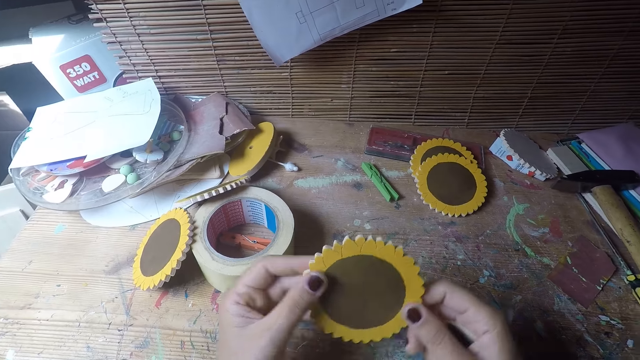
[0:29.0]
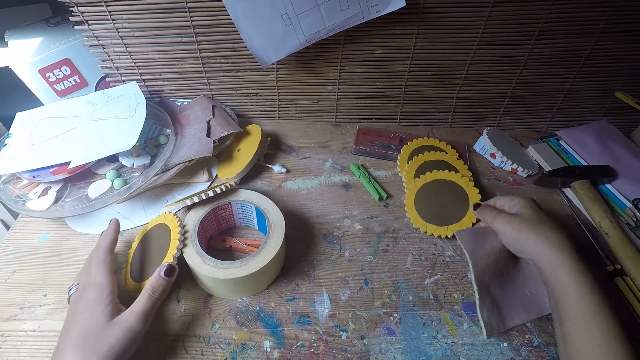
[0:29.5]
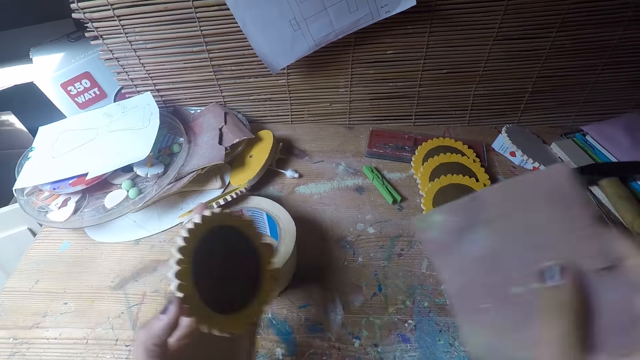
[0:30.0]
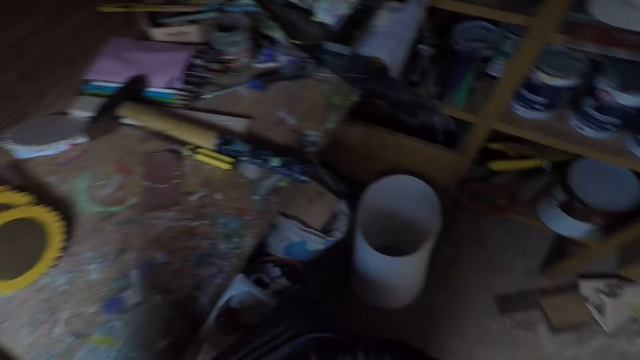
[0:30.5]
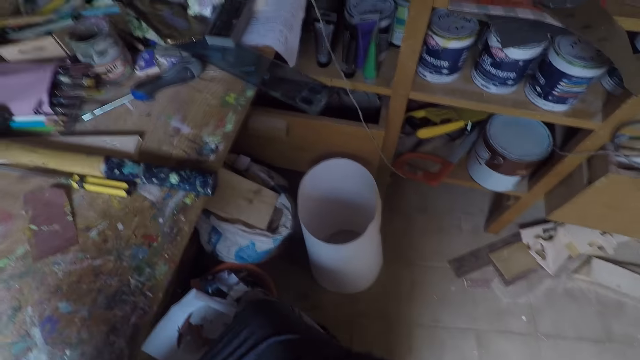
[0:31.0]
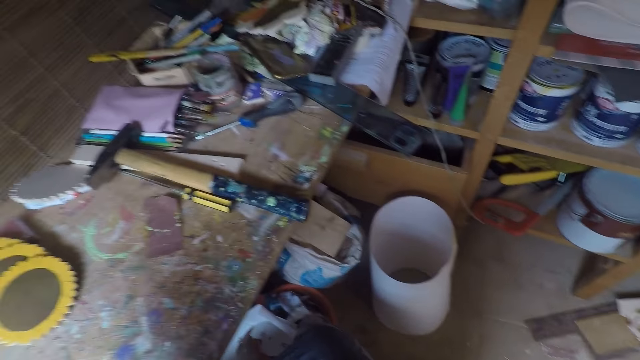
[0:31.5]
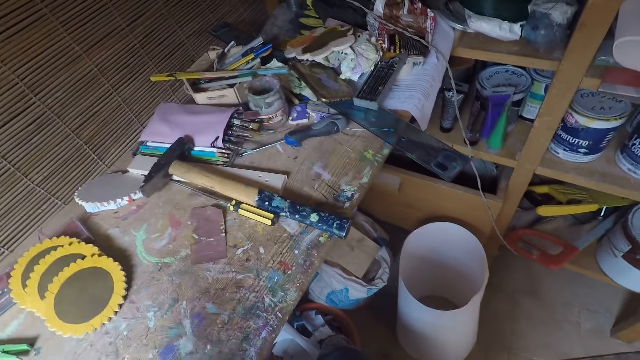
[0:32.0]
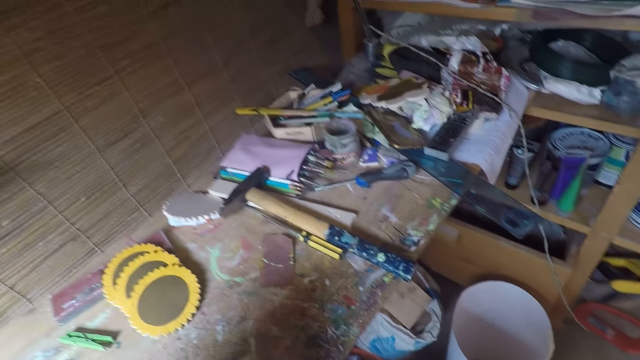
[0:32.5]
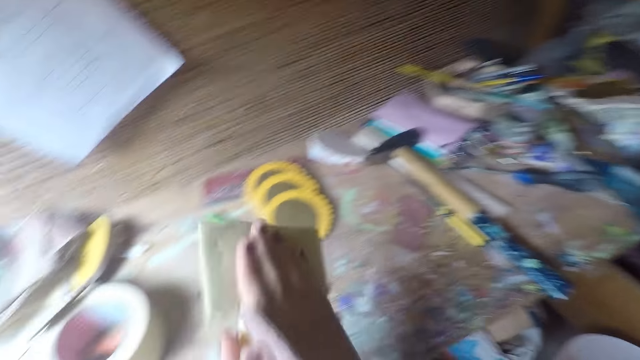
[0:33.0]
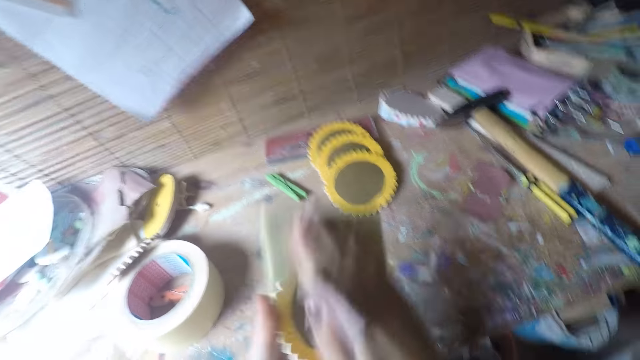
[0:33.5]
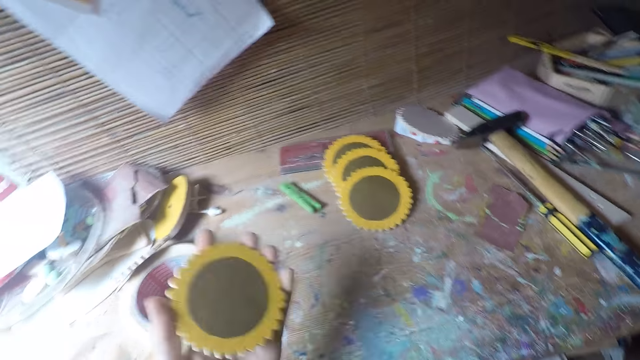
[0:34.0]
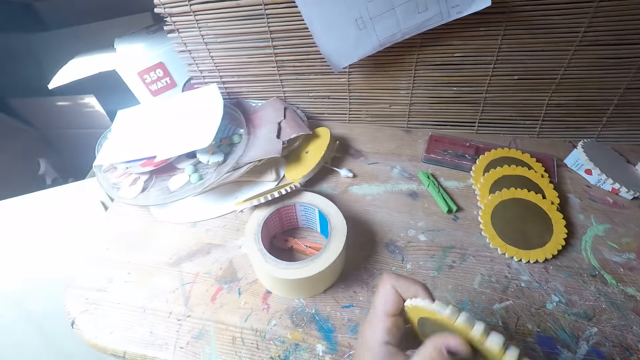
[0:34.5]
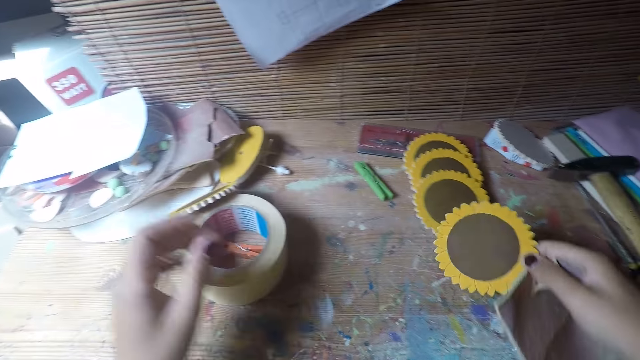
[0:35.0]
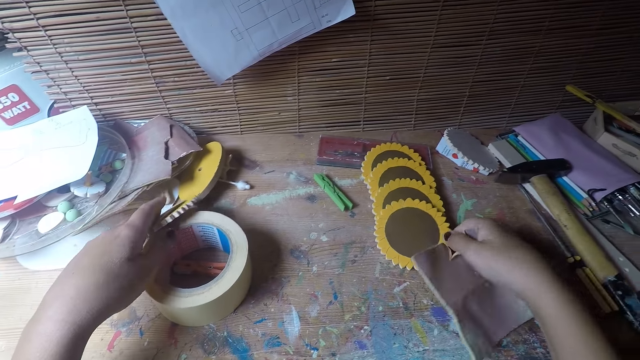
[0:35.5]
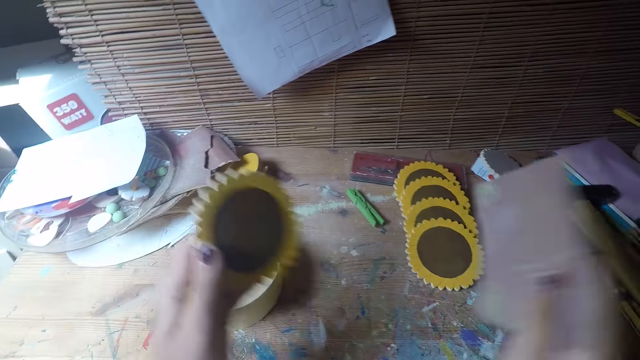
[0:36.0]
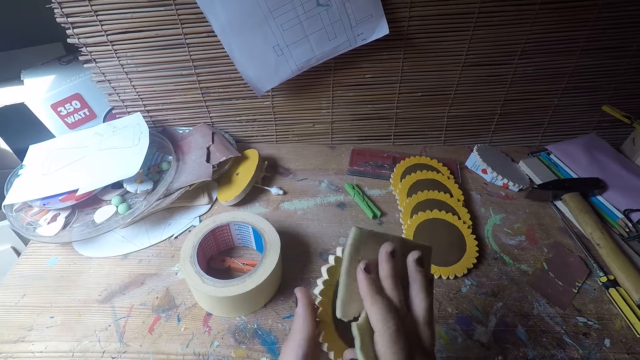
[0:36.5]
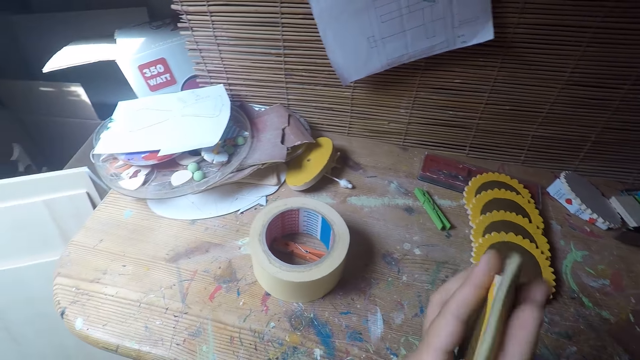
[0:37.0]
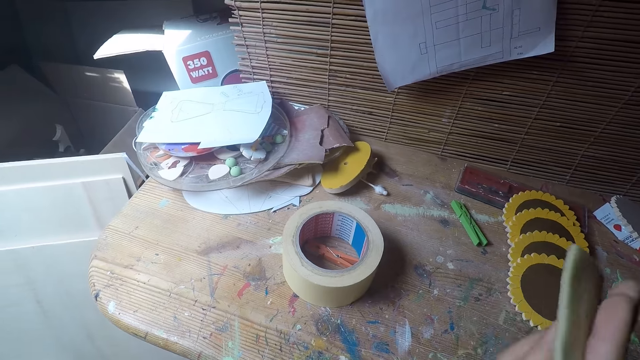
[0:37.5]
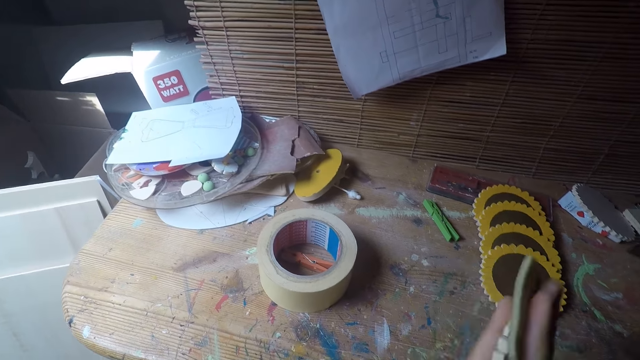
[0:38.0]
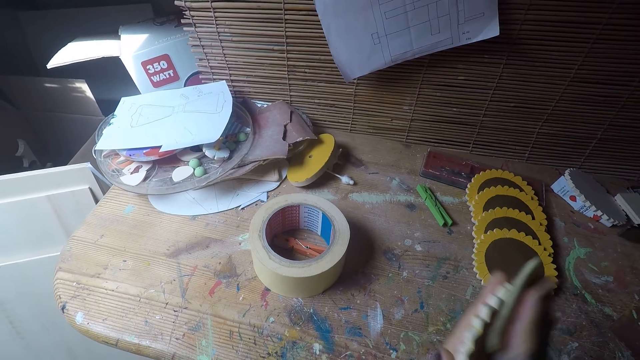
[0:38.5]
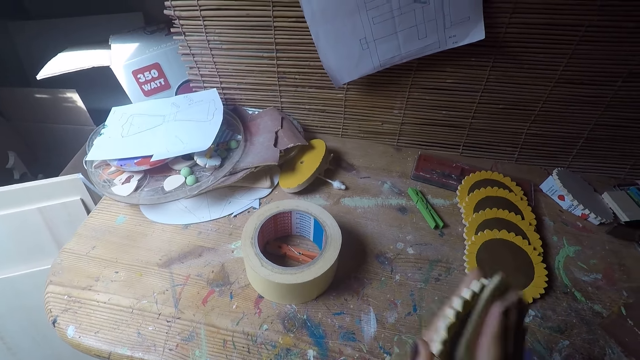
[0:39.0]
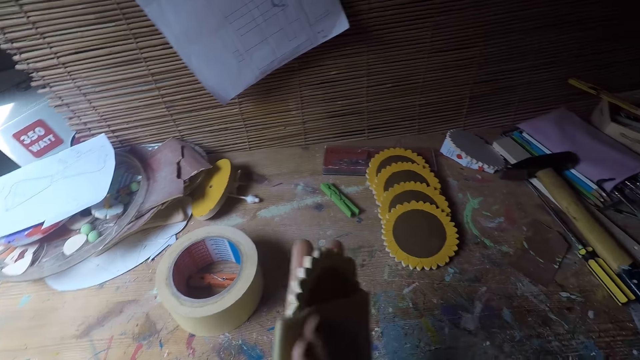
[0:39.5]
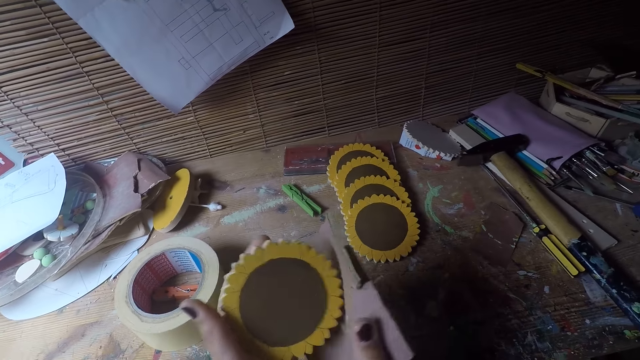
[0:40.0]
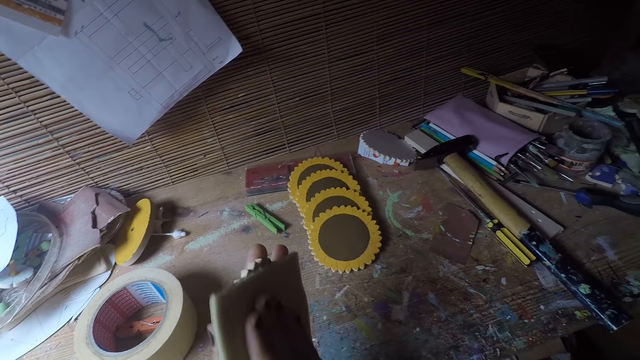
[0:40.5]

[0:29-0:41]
The camera wearer drops the table coaster or woodcraft aside in her right hand. She picks another table coaster with her left hand. She scrubs the woodcraft with a sandpaper in both hands. She picks another table coaster with her left hand. She drops the table coaster aside in her right hand. She scrubs the woodcraft with a sandpaper in both hands.

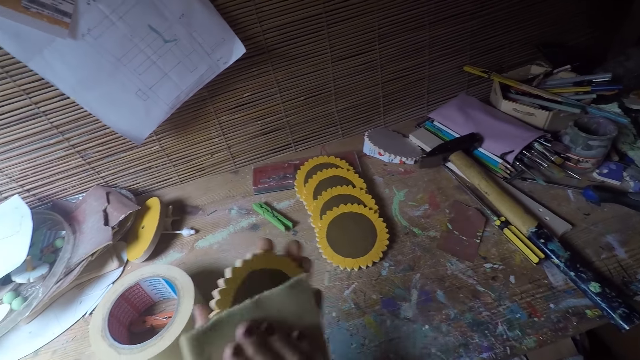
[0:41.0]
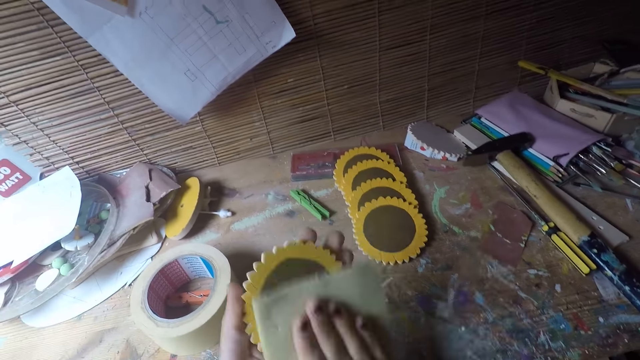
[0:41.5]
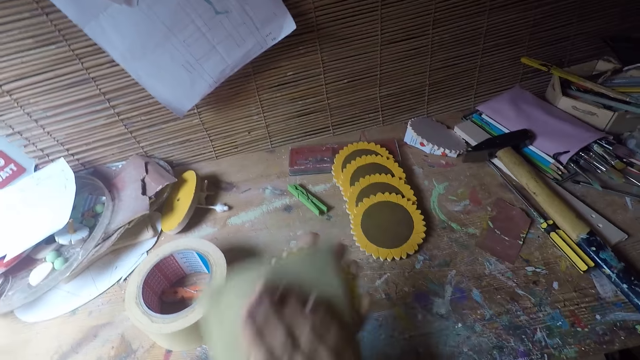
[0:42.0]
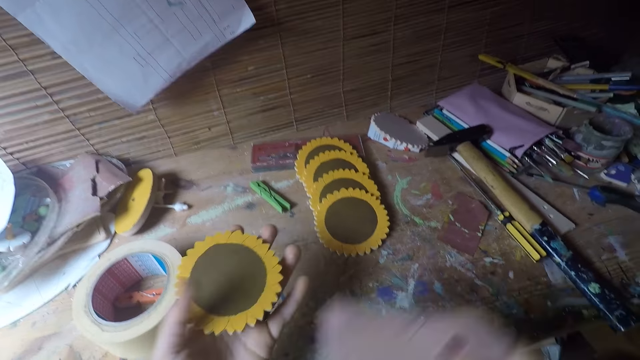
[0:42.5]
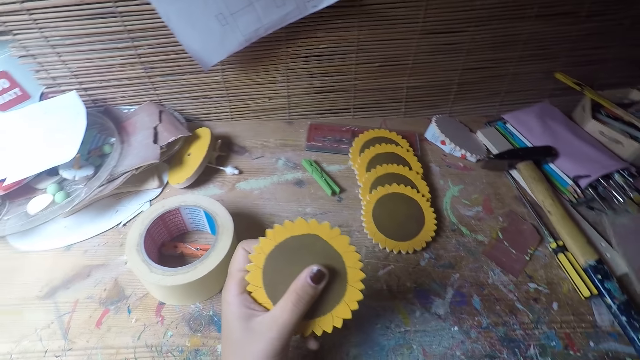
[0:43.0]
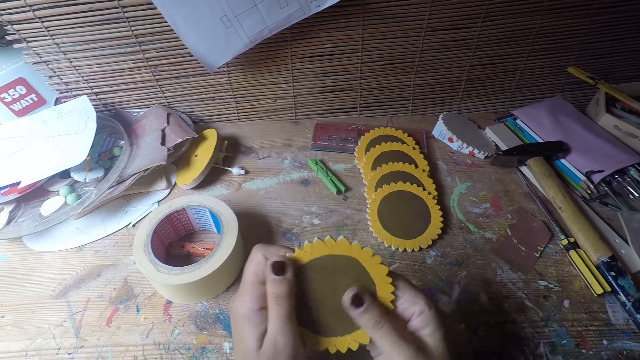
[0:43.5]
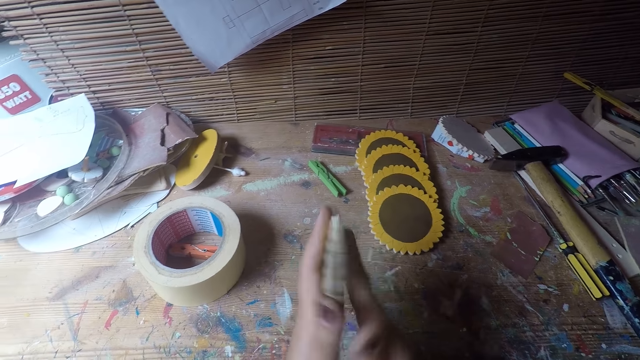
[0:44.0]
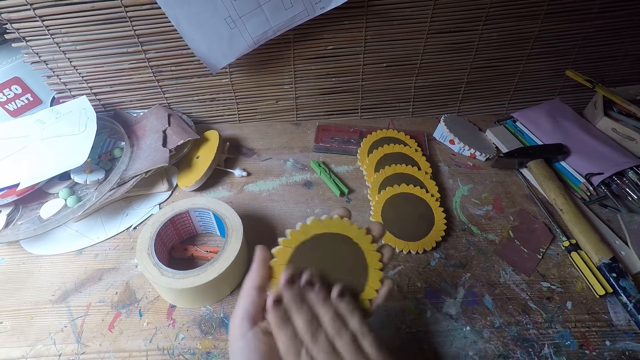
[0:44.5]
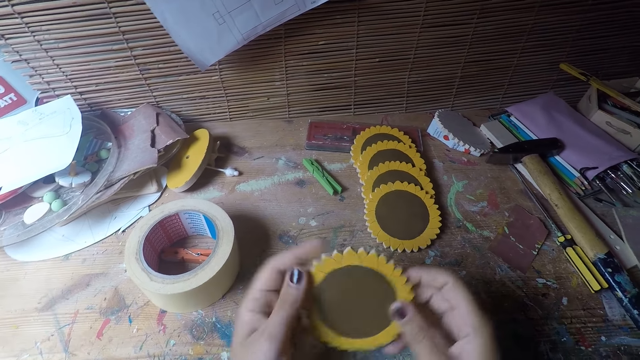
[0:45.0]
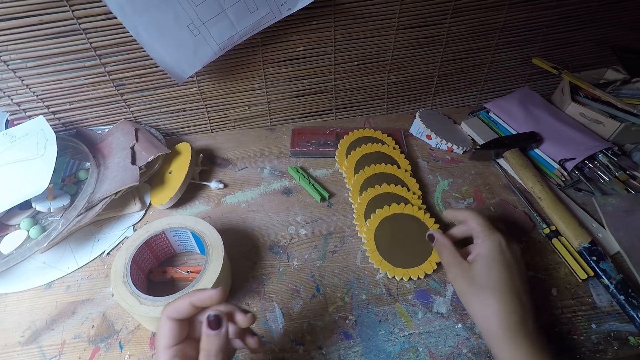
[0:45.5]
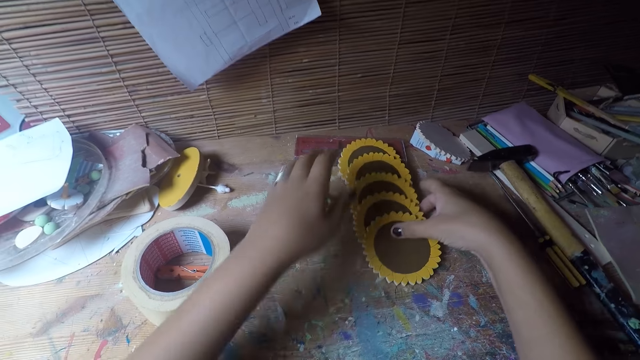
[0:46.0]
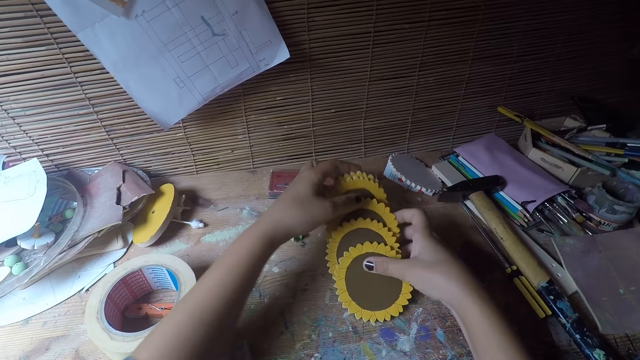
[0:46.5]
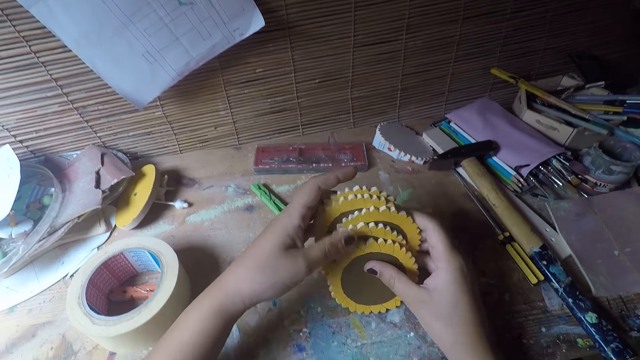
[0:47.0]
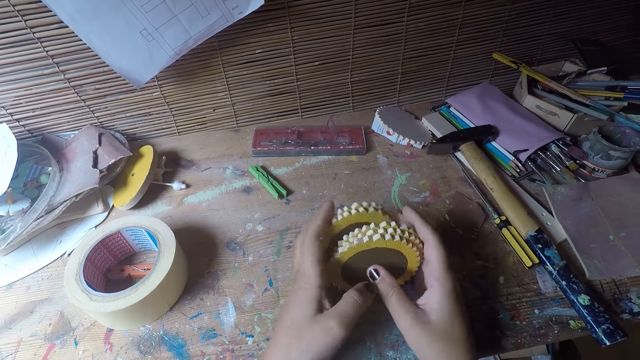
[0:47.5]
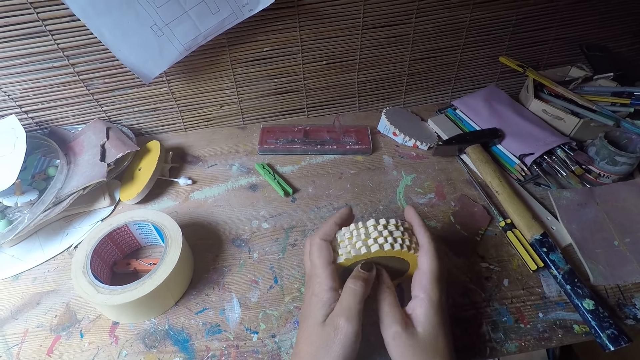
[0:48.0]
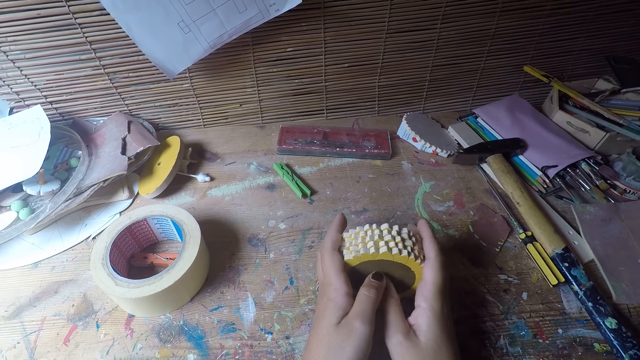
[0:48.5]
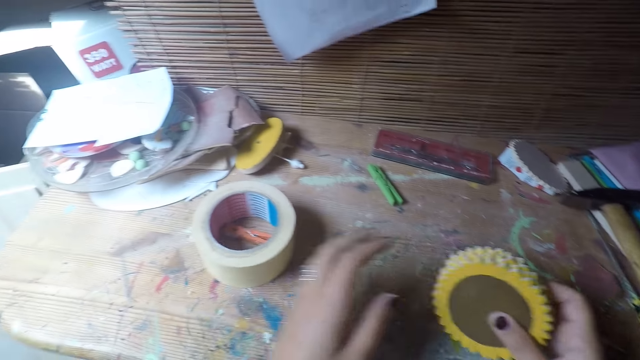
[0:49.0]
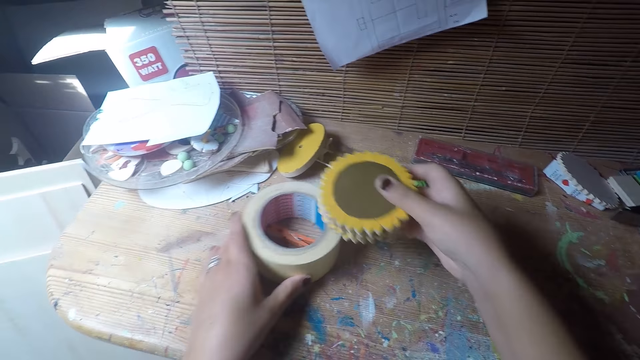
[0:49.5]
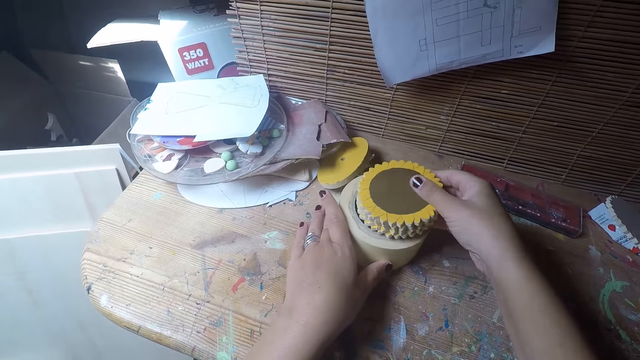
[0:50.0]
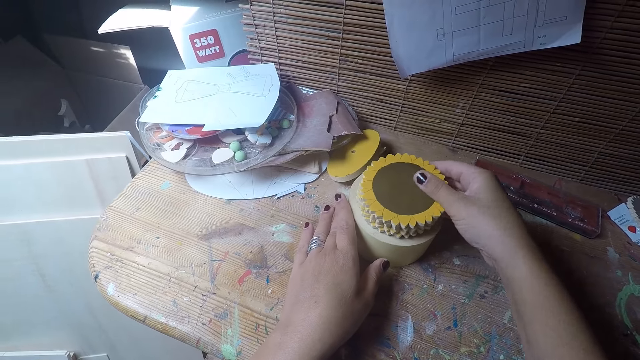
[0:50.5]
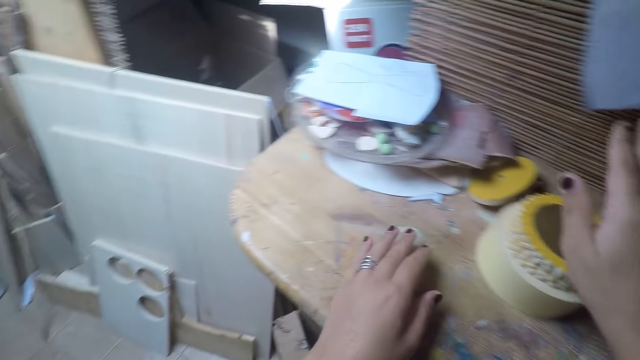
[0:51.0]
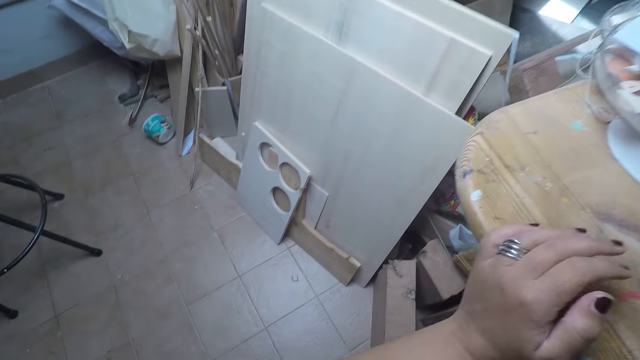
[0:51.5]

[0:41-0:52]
The camera wearer drops the sandpaper on the table. She wipes the woodcraft with the hands. She drops the table coaster or woodcraft in her right hand on the table. She gathers the table coasters with both hands. She picks the pieces of woodcraft on the table. She touches a cellotape or masking tape with her left hand. She drops the table coasters in her right hand. She adjusts the table coasters and cellotapes with both hands. She puts the woodcraft on the masking tape. She holds the table with her left hand.
